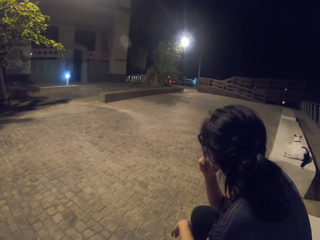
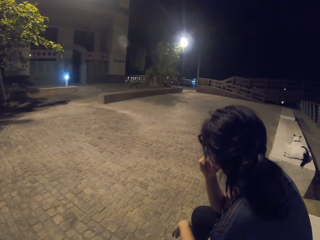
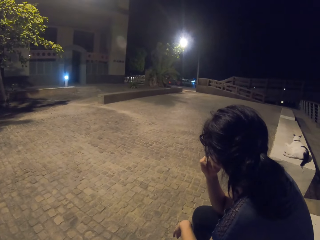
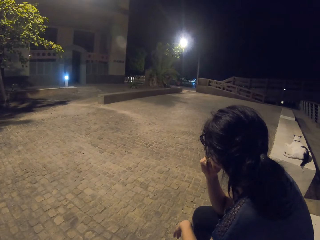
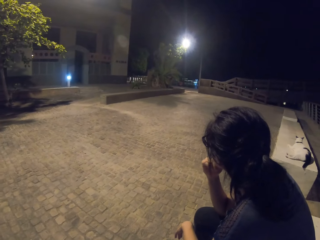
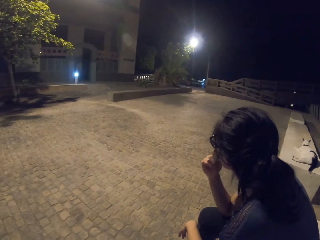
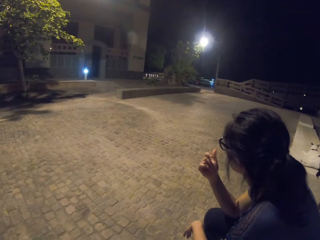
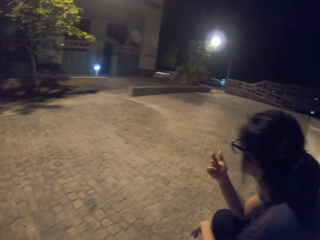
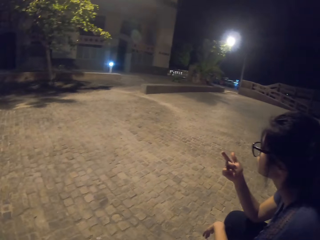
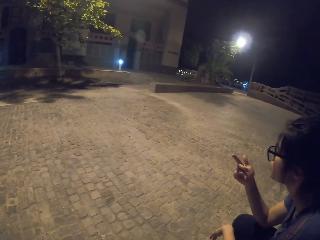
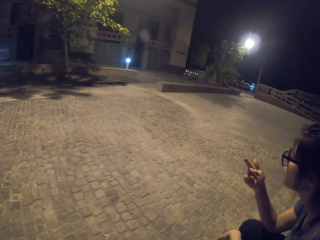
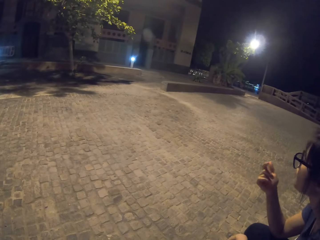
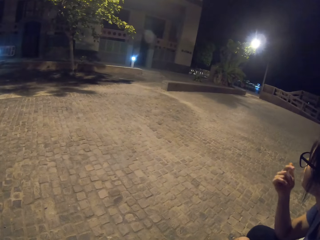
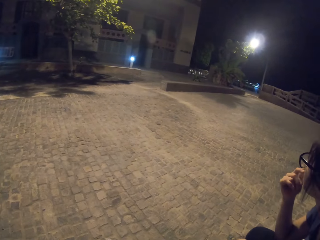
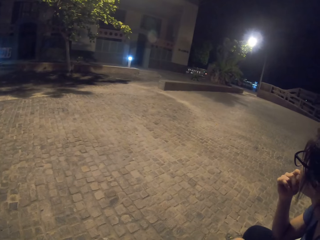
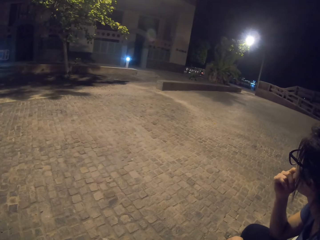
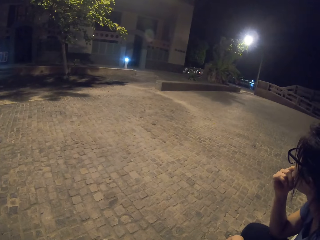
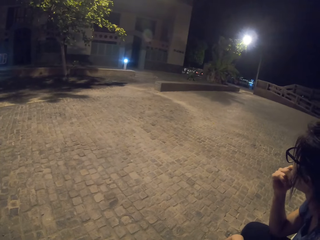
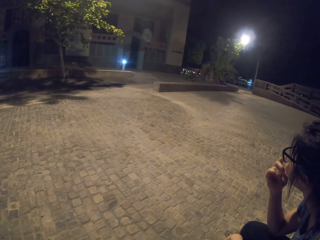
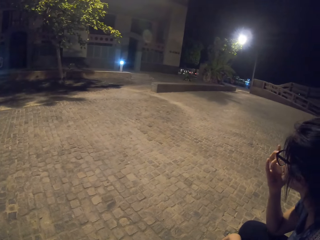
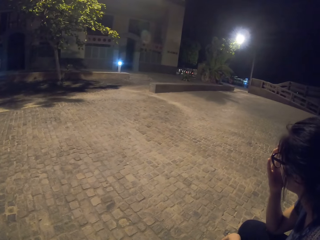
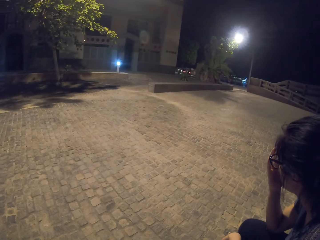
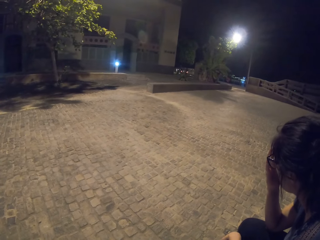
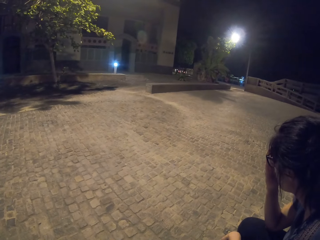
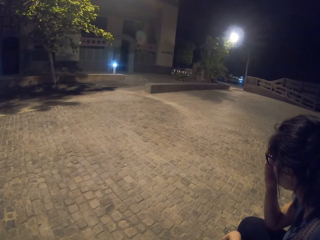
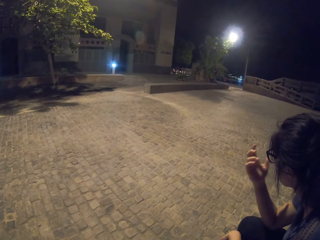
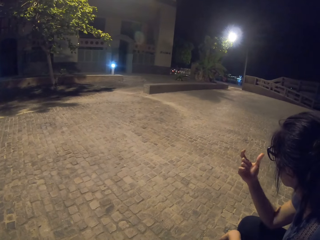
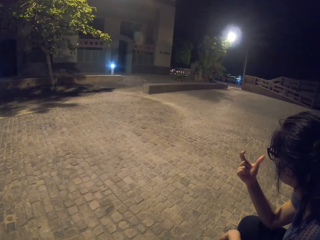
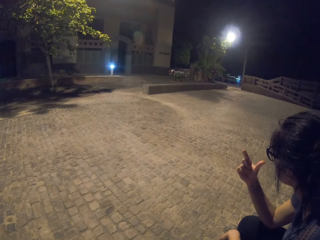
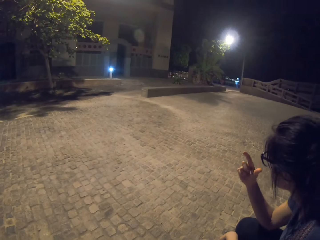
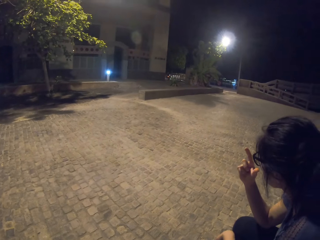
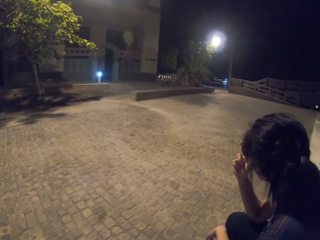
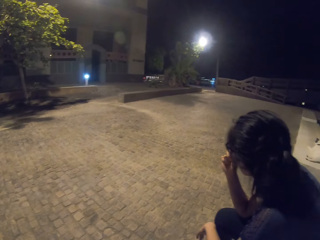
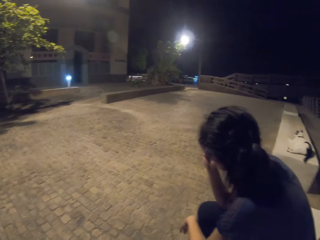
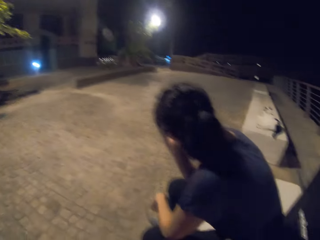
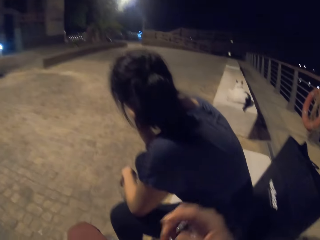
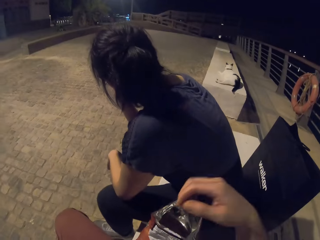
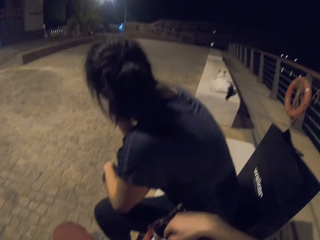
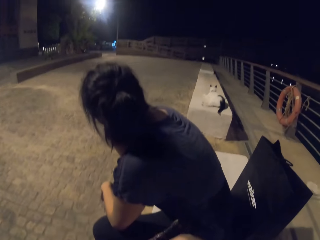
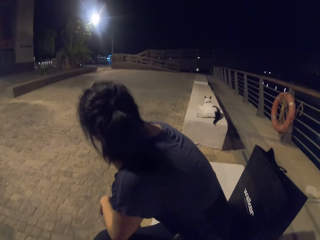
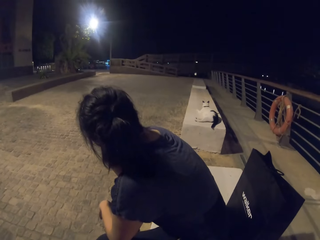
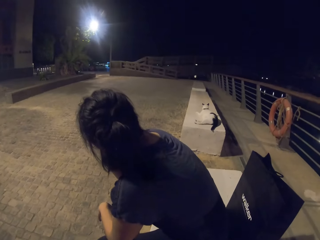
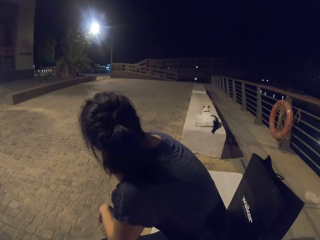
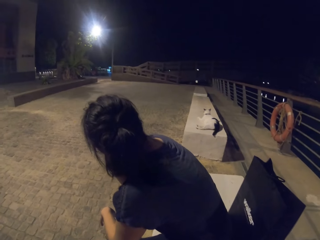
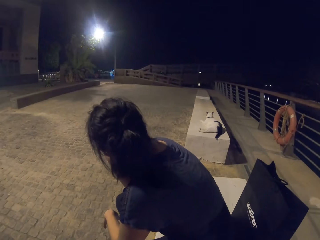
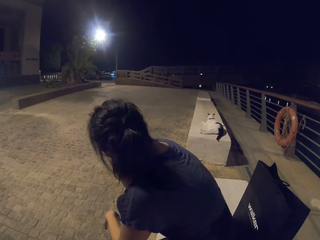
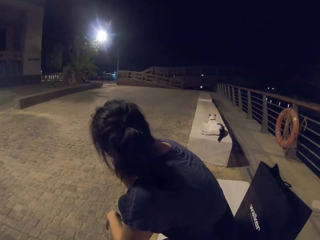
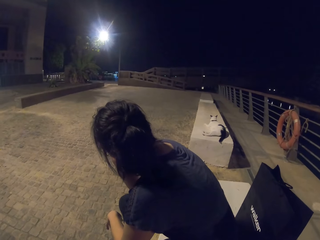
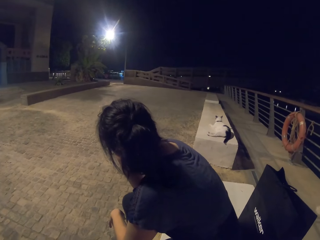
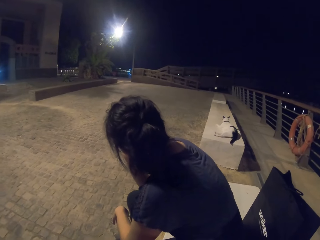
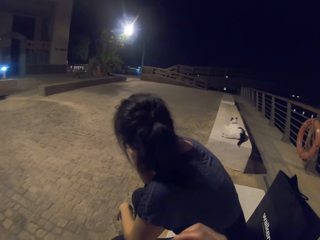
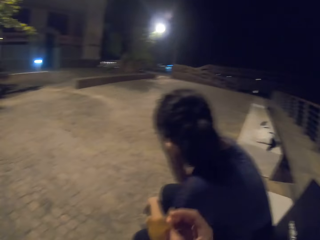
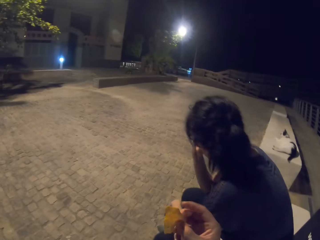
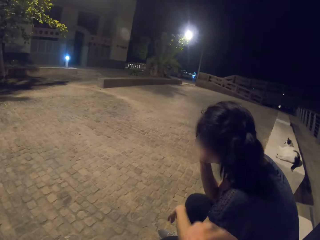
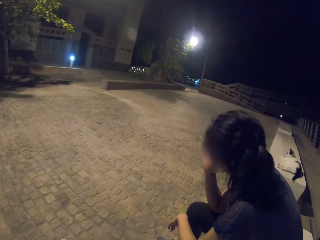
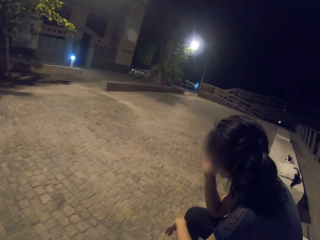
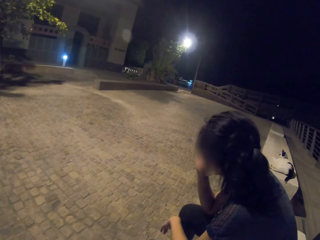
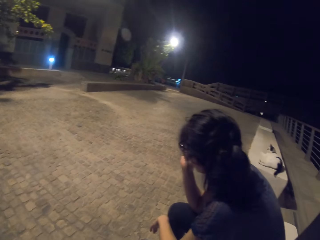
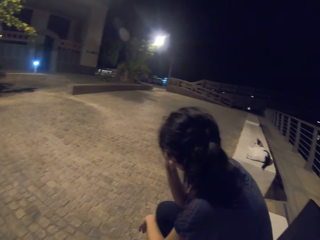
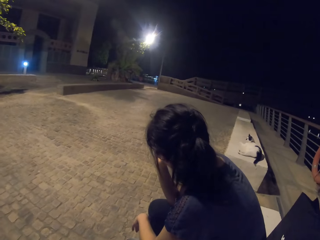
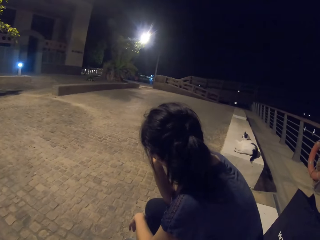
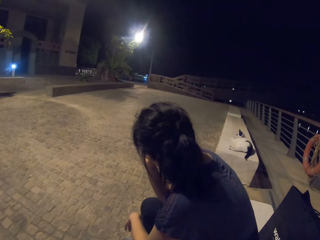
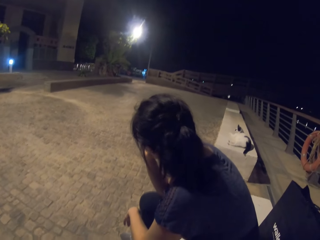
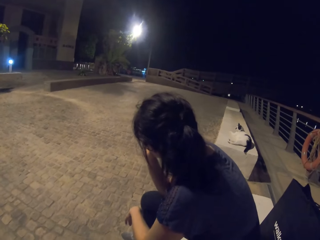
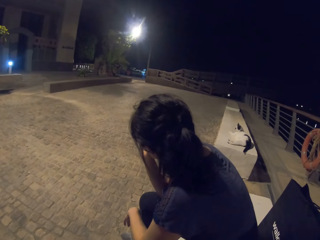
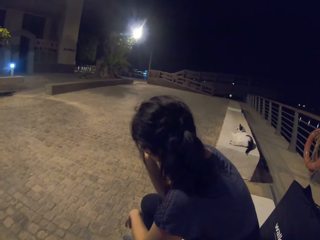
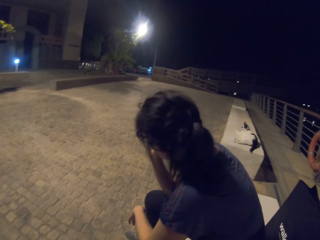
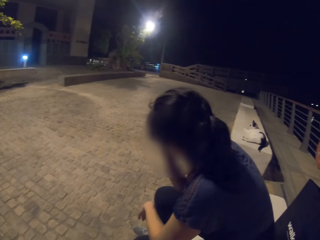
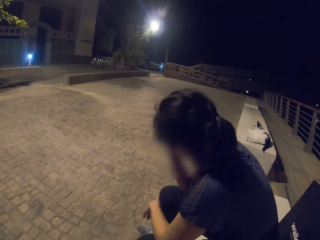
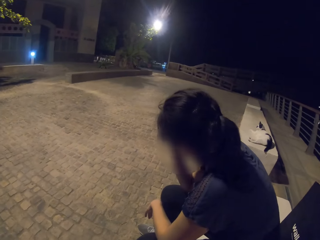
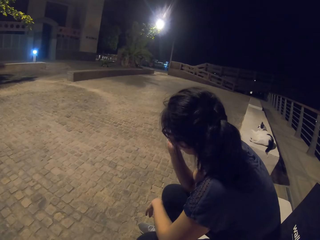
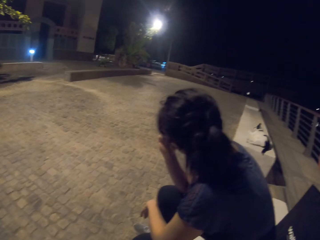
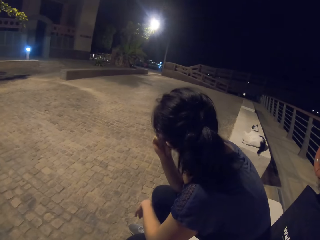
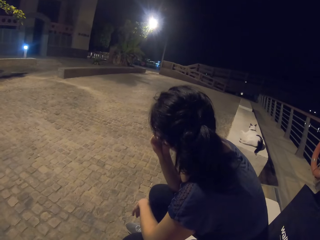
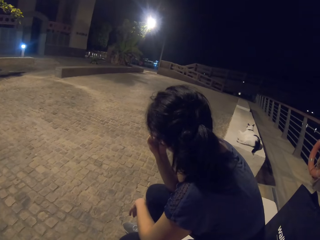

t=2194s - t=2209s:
The lady licks her hand, fixes her eyeglasses, and licks her thumb. The camera wearer dips a hand in a packet of crisps. They pick up a crisp. They eat something.

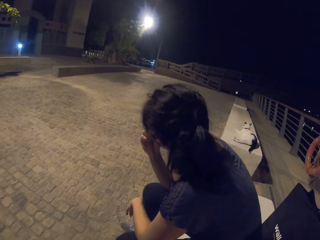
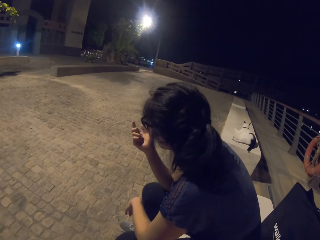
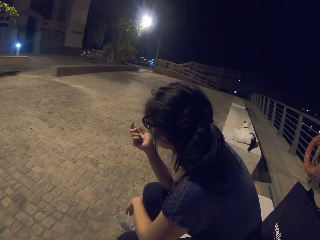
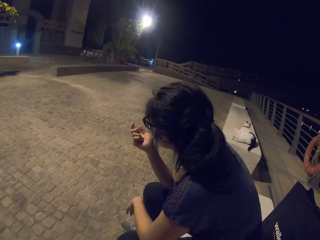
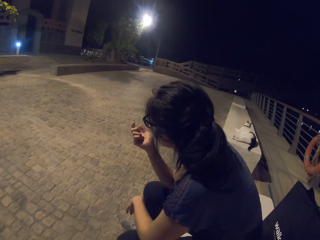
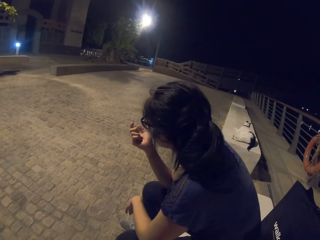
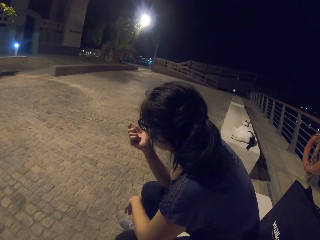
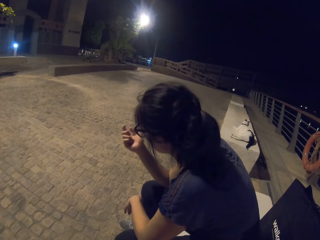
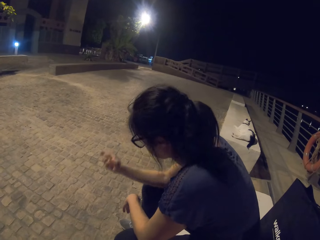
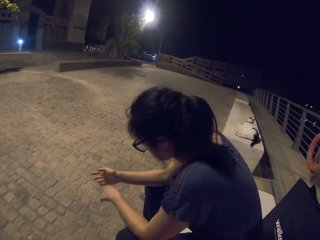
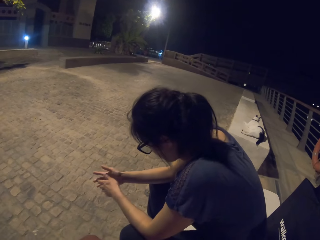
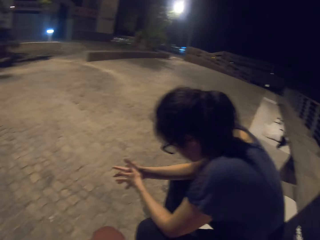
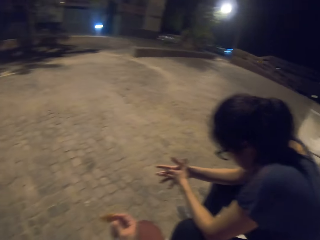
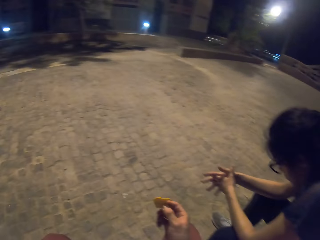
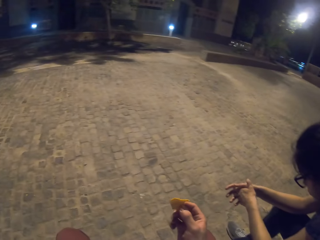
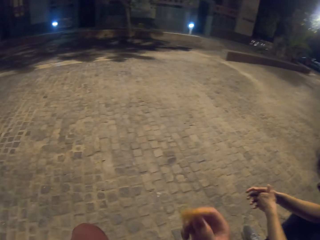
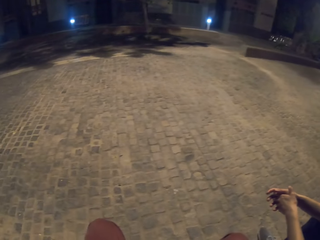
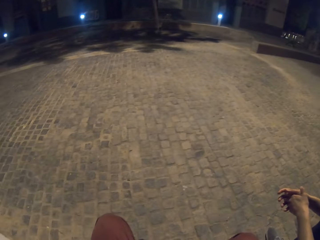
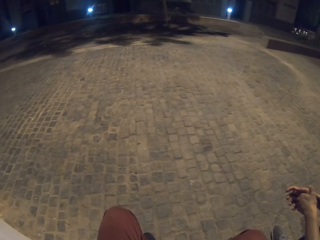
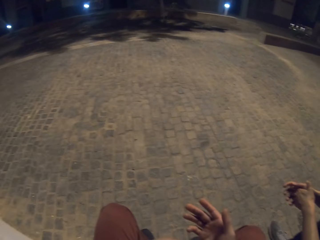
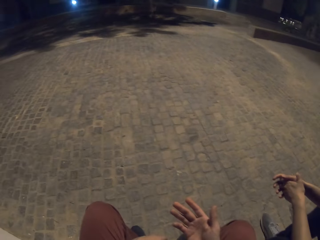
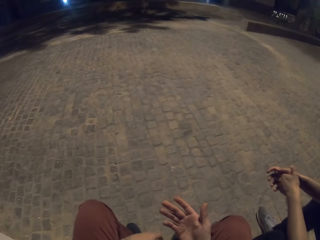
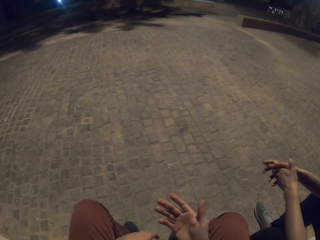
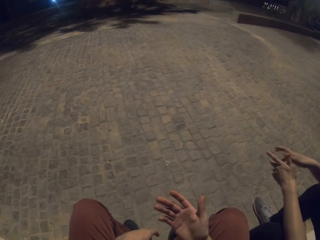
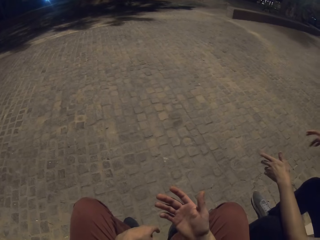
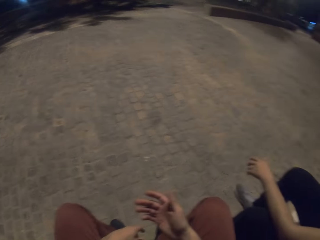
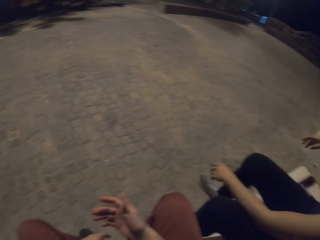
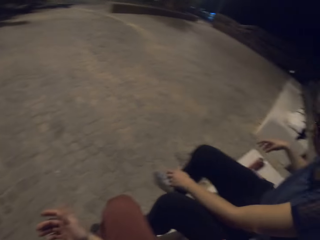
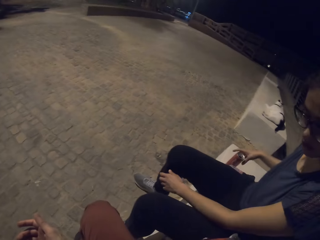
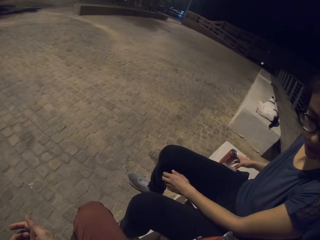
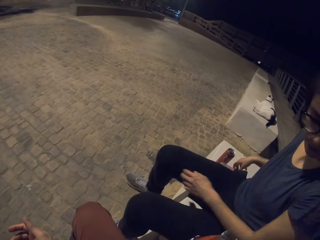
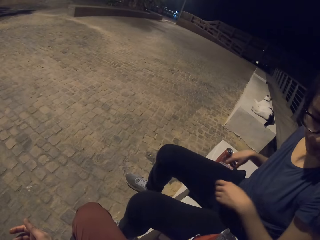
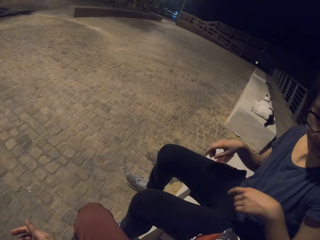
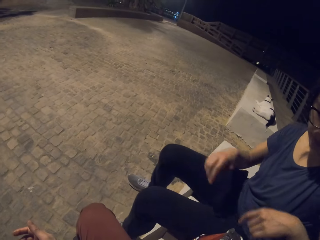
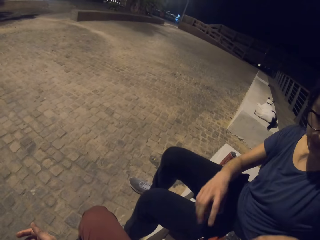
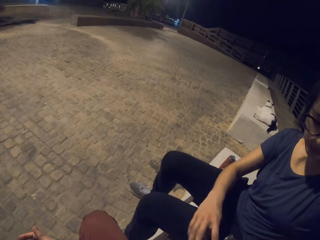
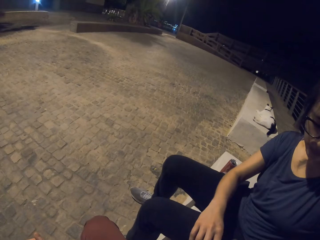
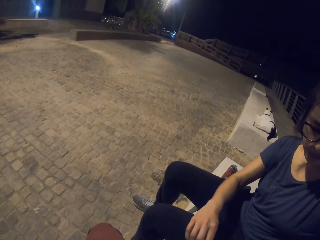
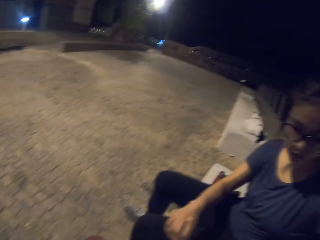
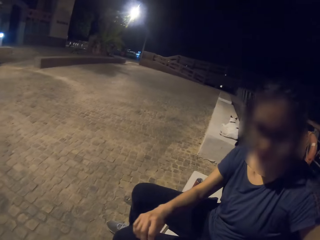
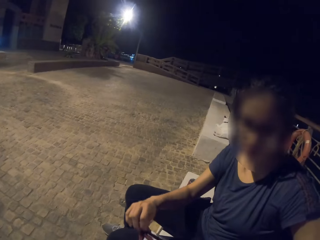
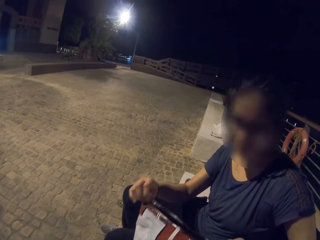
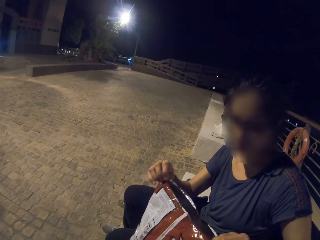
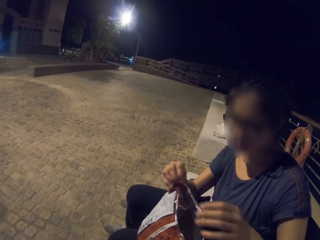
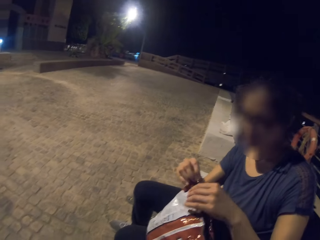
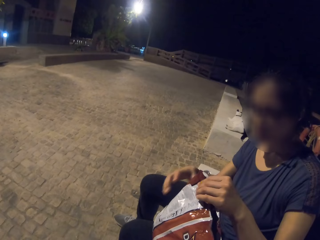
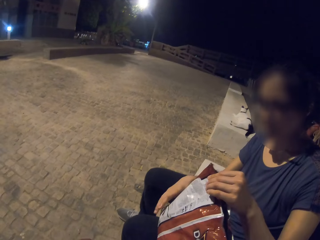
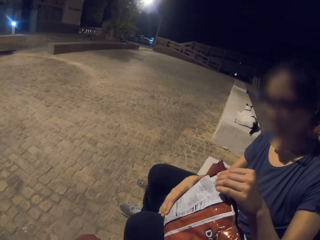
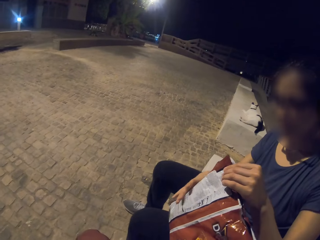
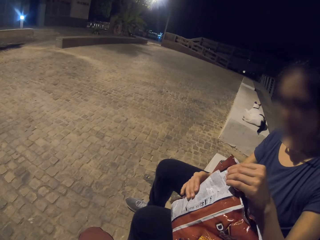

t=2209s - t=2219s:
The camera wearer eats the crisp. They pick up the packet of something. The lady picks up a bag of crisps.
